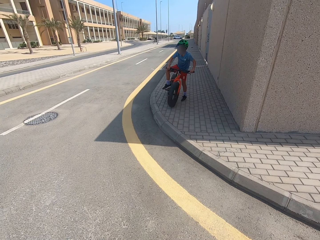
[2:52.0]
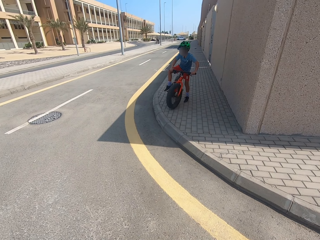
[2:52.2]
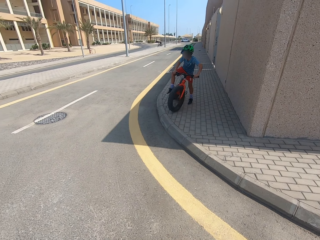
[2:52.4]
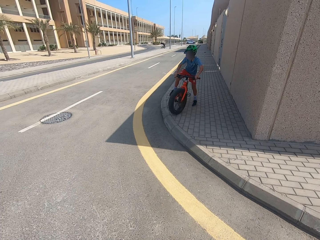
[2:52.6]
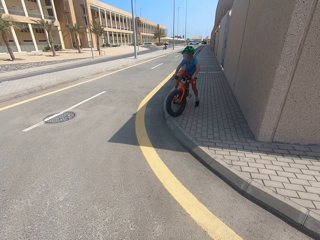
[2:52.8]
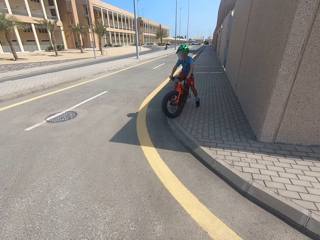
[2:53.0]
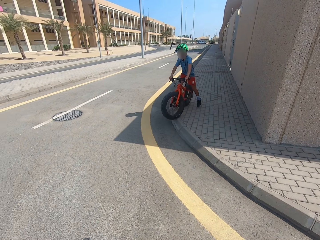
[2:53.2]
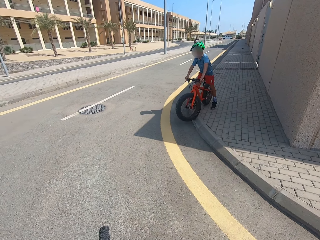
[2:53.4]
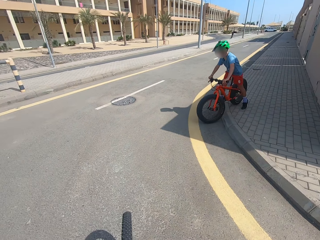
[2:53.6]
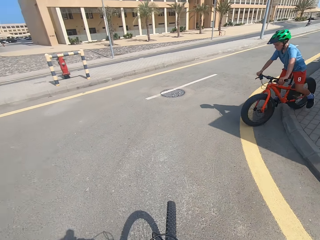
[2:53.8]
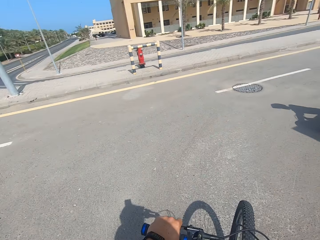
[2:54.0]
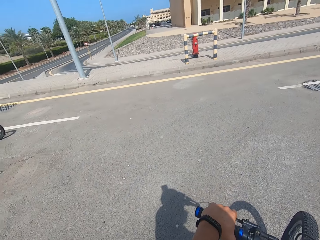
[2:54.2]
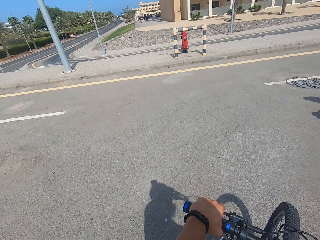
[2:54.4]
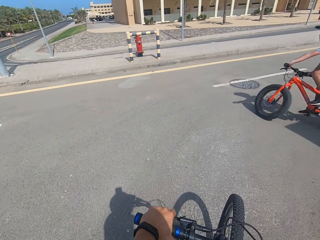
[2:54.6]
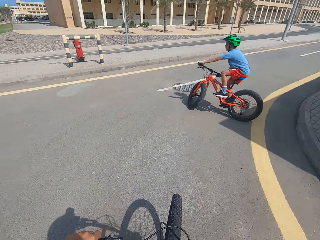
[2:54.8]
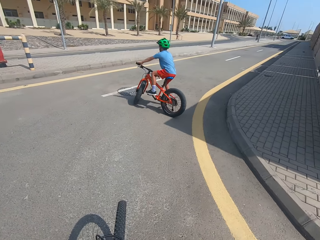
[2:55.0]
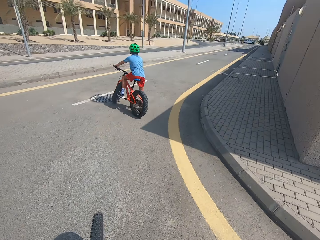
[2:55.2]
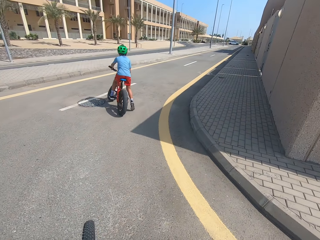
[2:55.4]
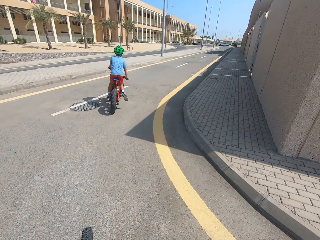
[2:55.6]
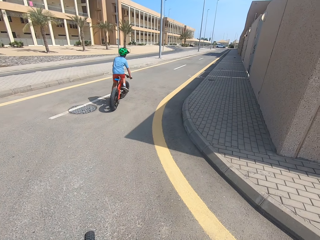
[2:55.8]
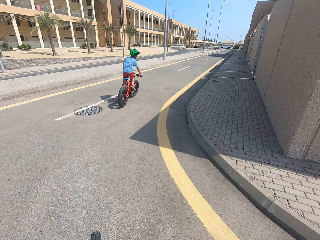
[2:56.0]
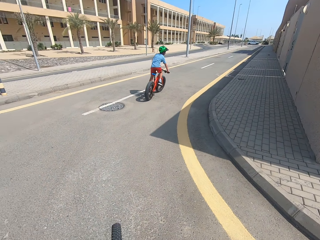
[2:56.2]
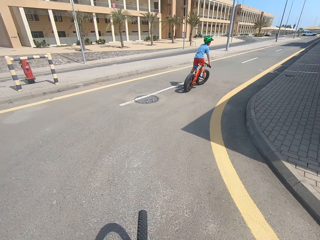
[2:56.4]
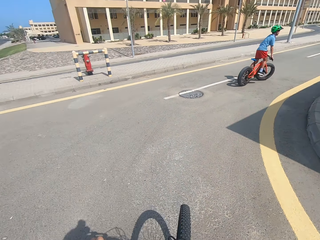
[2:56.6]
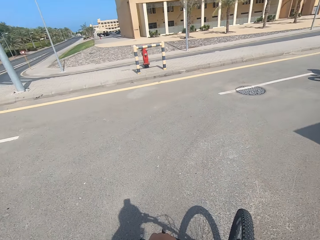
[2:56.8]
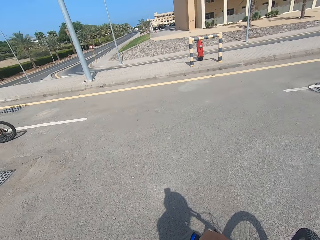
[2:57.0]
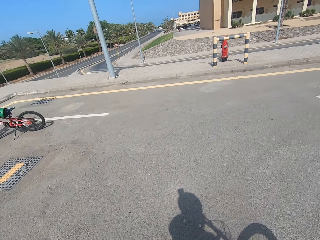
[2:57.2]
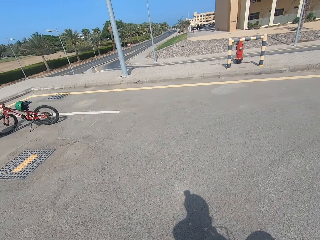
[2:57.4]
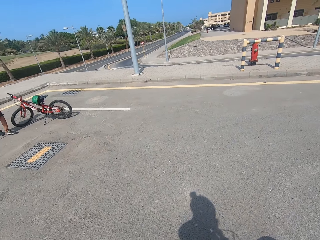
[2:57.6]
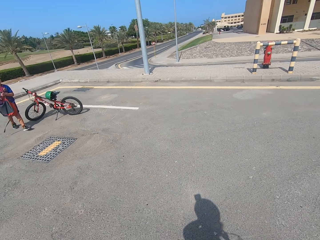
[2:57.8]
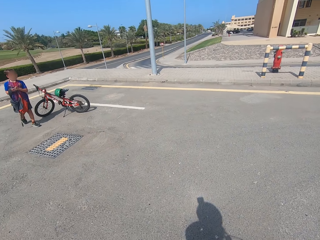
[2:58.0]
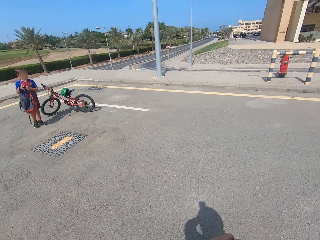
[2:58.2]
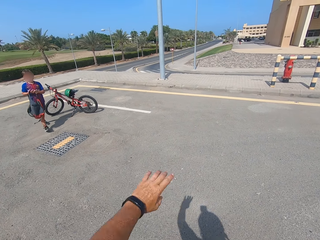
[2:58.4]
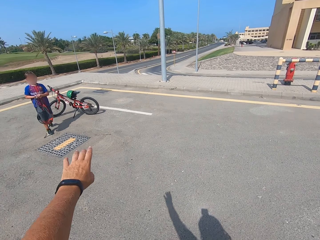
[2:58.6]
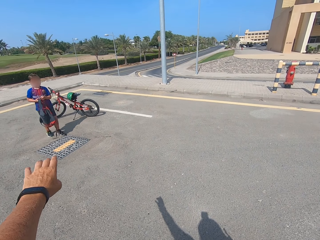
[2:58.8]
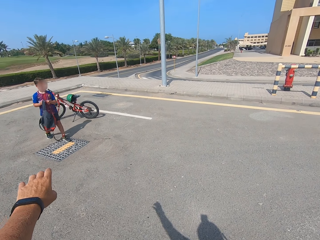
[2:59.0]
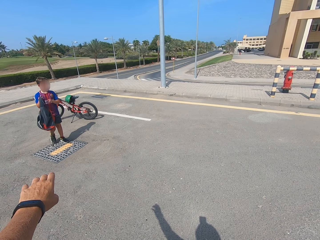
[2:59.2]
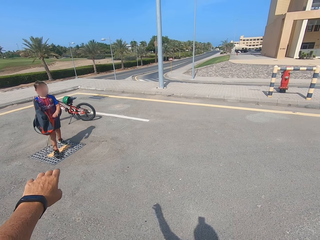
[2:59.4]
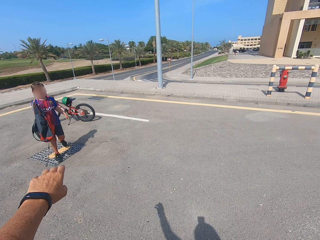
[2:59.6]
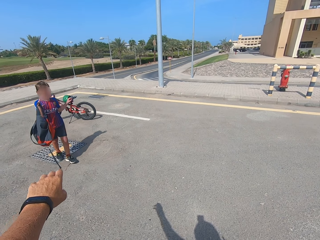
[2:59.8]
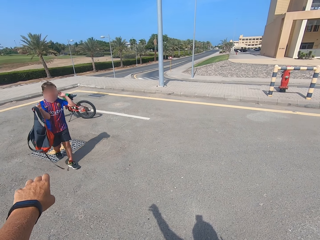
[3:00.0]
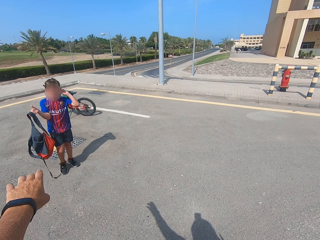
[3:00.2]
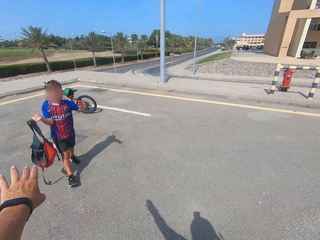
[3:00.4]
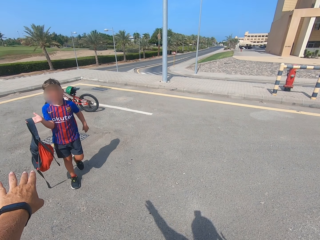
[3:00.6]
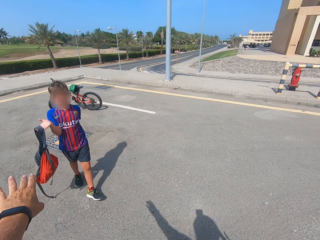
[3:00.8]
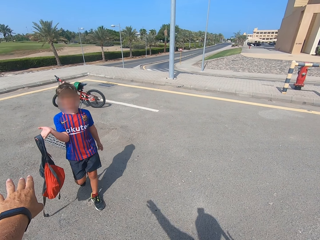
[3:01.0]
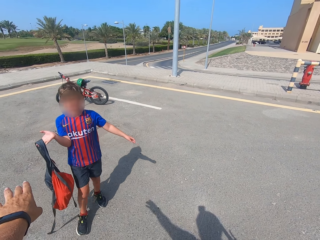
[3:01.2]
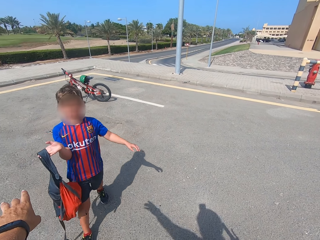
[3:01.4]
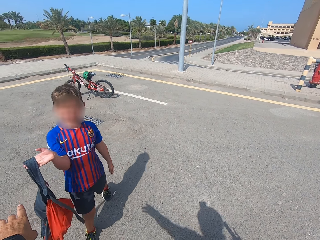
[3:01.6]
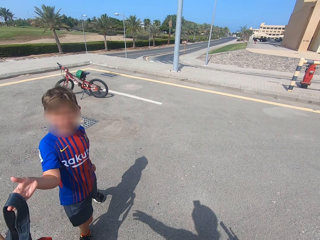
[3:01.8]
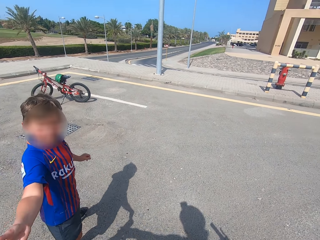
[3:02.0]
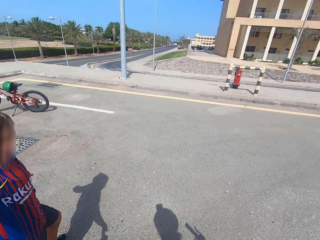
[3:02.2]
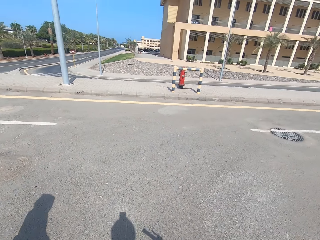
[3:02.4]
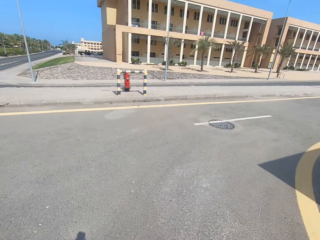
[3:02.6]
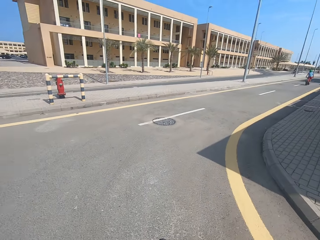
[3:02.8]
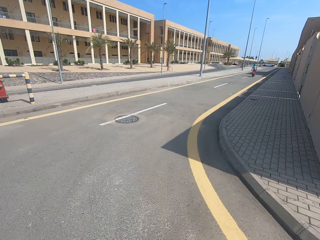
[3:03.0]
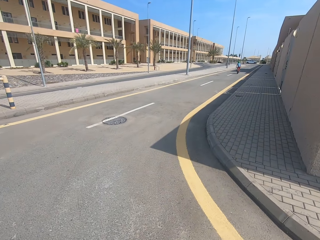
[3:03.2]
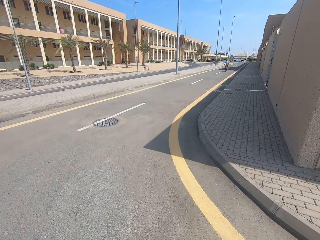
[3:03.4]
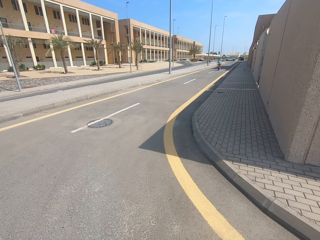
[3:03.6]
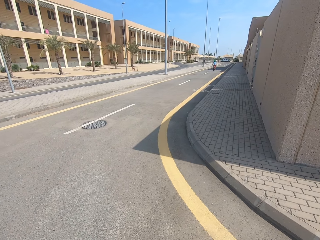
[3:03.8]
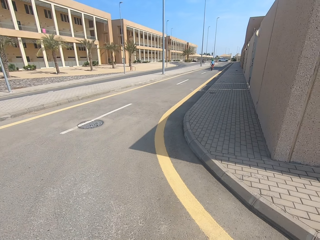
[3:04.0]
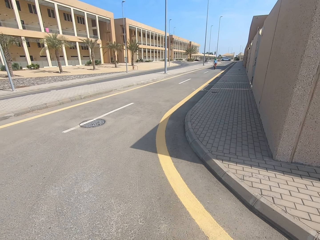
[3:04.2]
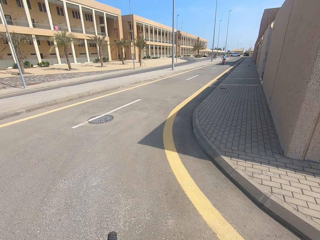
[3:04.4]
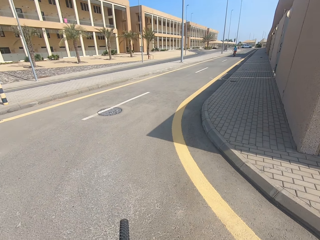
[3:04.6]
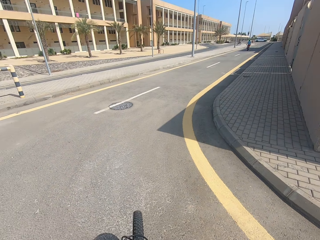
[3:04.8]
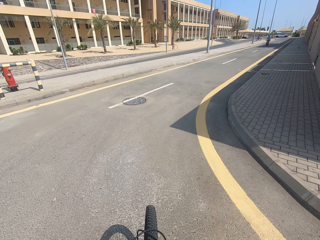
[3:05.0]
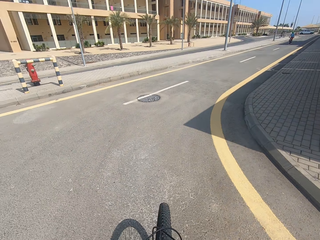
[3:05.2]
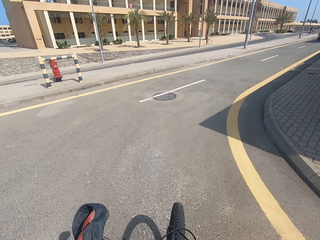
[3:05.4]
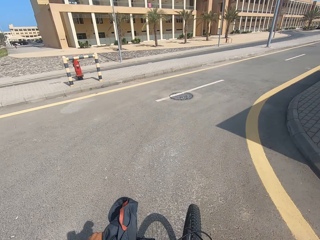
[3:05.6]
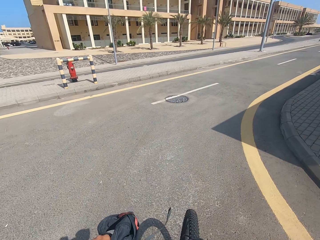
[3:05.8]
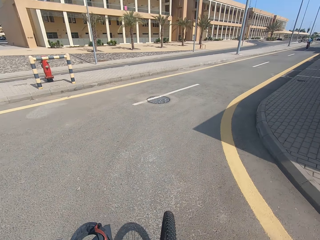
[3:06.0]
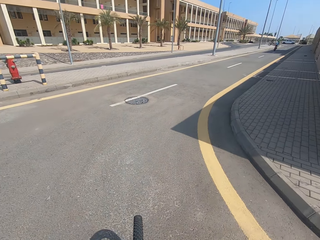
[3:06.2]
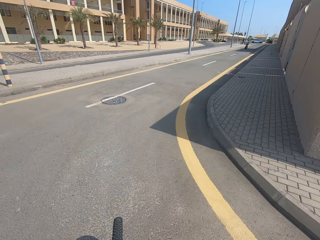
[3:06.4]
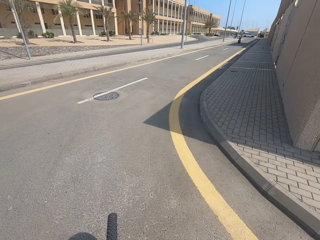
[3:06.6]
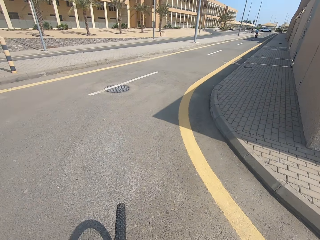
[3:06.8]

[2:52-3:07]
A person rides a bicycle. The camera wearer looks around. Another person walks. The other person holds a bag and hands the bag to the camera wearer. The camera wearer picks up the bag. They look around.

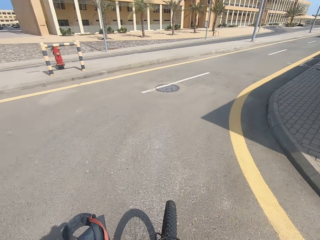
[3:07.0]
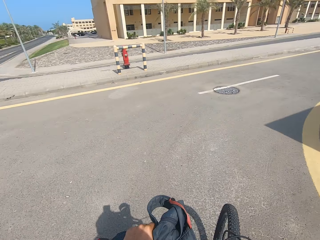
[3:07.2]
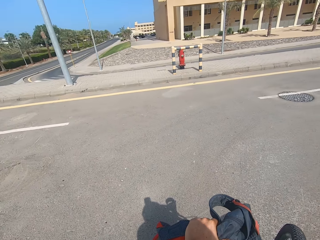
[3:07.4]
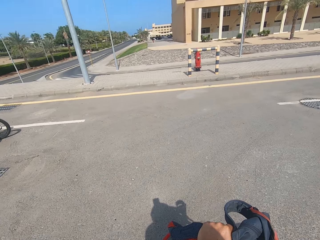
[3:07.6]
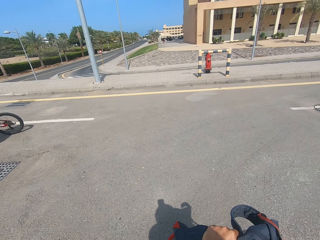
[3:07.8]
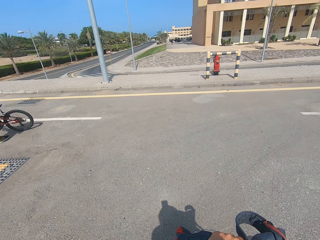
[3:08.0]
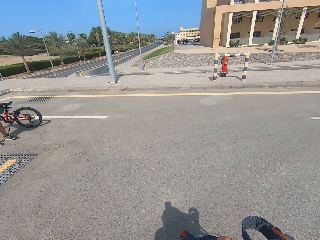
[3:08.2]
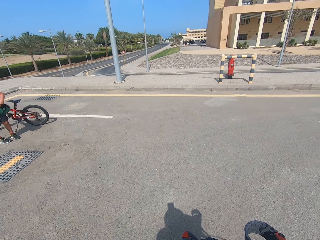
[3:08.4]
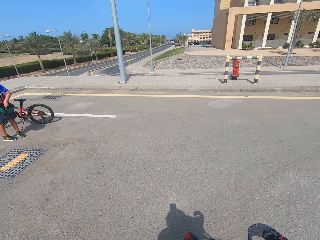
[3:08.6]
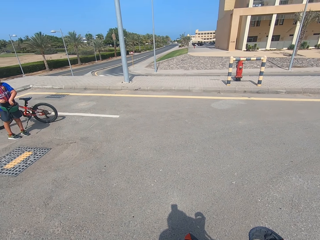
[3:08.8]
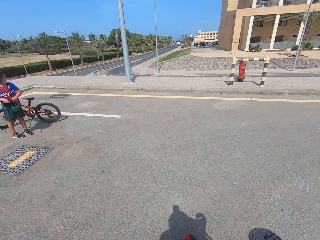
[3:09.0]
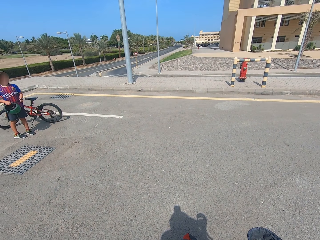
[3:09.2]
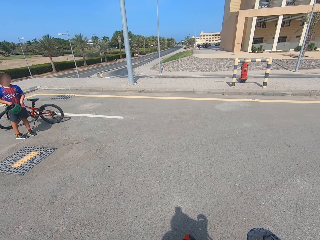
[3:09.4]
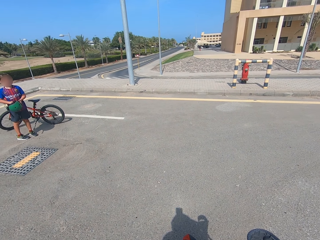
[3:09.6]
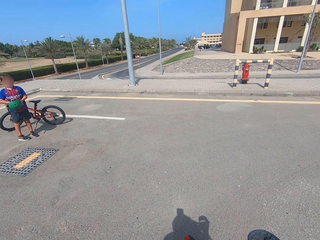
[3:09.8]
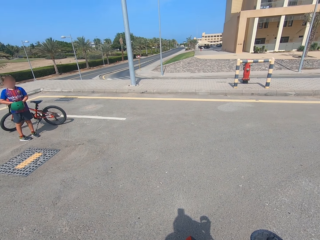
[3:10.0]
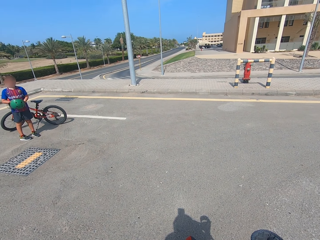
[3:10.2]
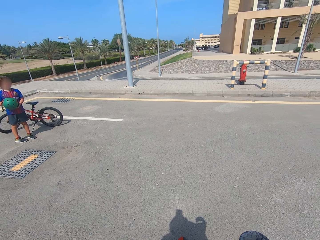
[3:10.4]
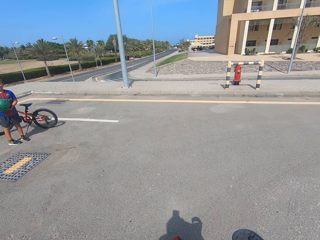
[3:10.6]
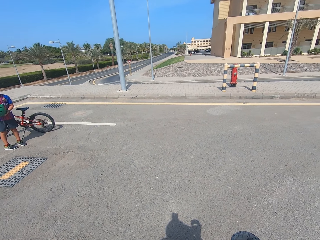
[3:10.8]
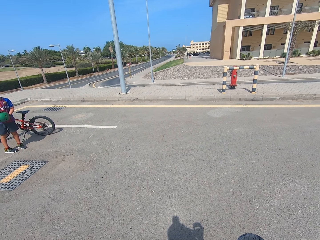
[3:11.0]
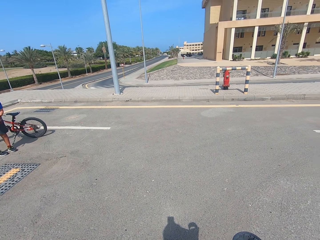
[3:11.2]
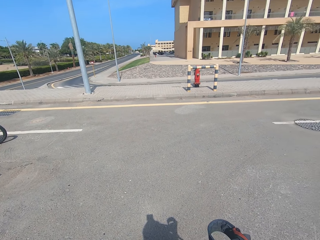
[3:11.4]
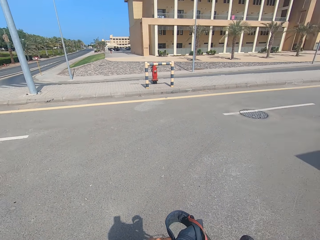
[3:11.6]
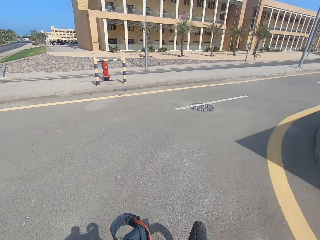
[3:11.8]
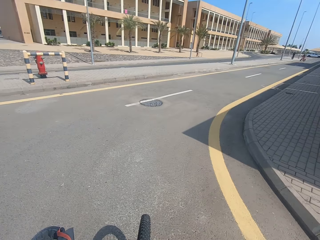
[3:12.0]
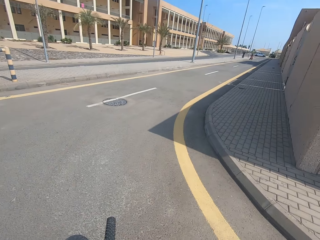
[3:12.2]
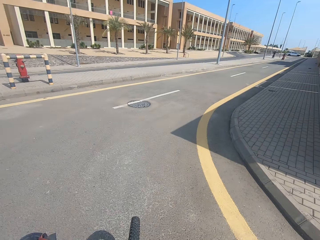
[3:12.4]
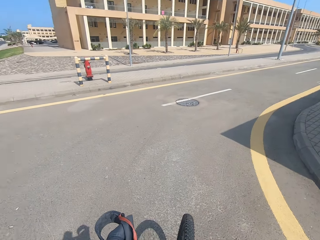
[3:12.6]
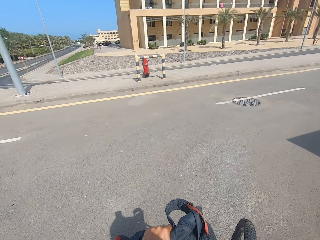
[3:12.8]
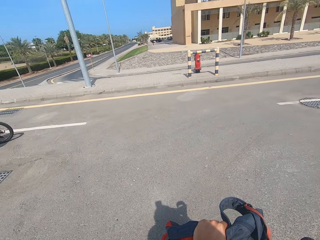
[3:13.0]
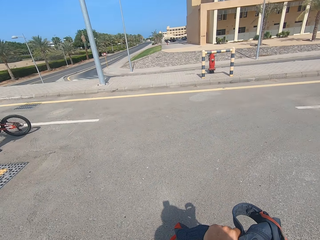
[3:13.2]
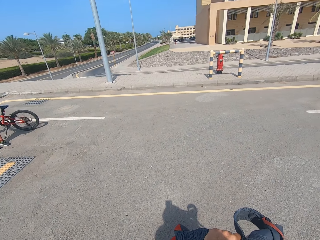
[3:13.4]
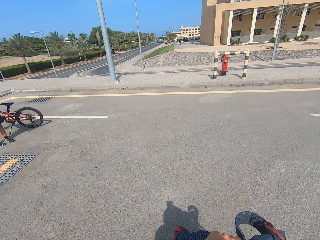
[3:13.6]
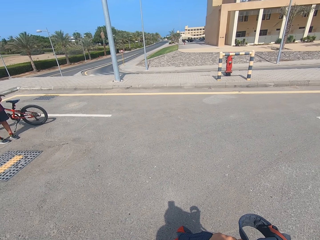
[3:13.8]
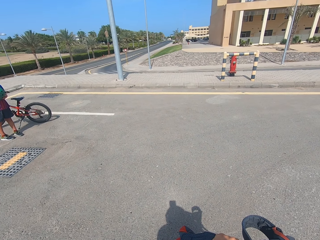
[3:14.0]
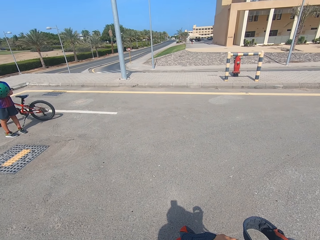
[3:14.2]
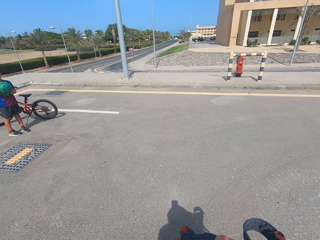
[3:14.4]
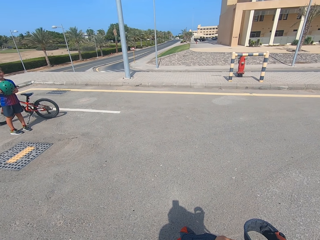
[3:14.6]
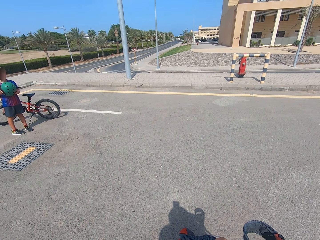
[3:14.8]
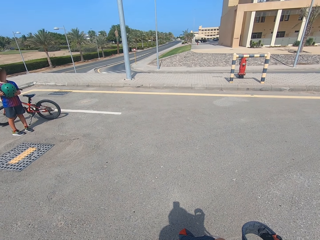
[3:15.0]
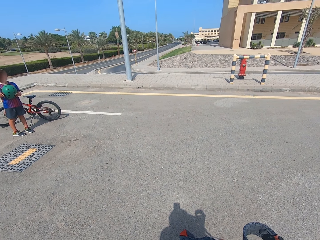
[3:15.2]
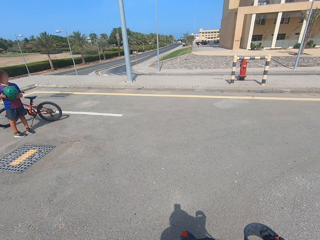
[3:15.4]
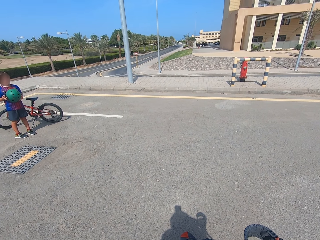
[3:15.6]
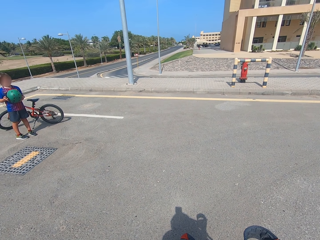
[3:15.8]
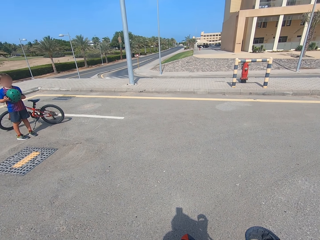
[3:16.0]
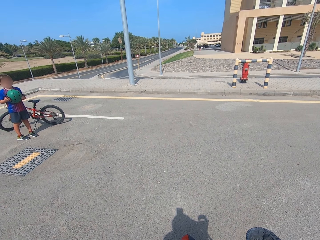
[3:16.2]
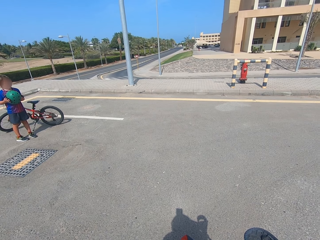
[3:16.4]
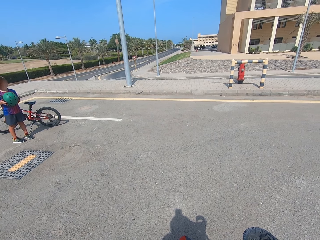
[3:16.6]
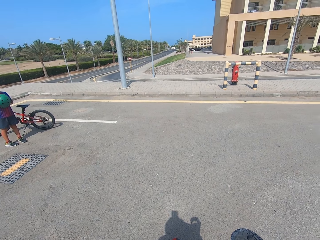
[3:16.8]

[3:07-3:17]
A person holds a helmet. The camera wearer looks around.
